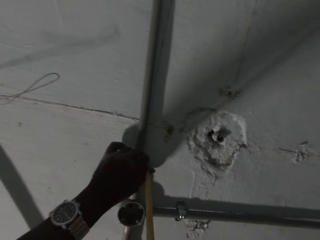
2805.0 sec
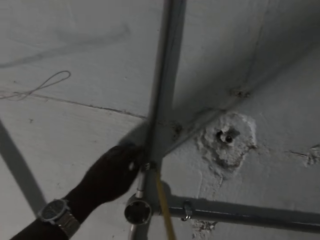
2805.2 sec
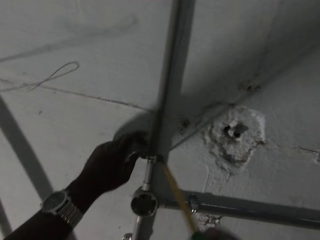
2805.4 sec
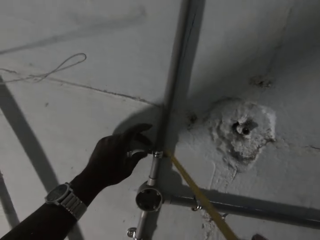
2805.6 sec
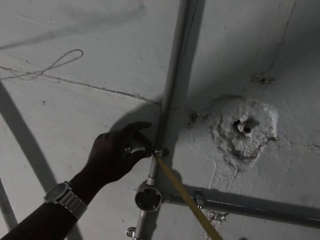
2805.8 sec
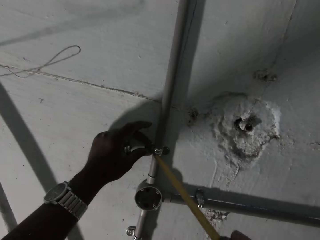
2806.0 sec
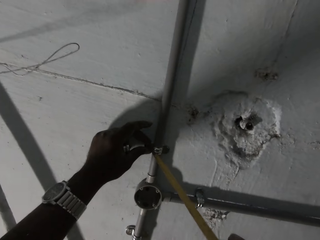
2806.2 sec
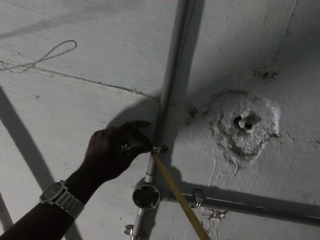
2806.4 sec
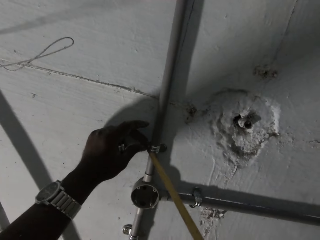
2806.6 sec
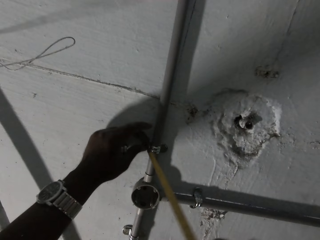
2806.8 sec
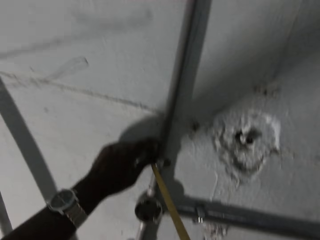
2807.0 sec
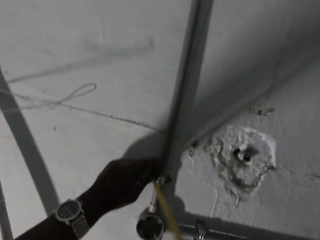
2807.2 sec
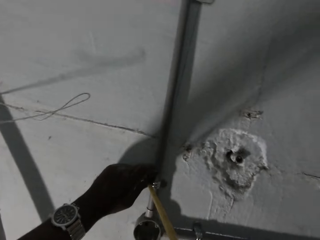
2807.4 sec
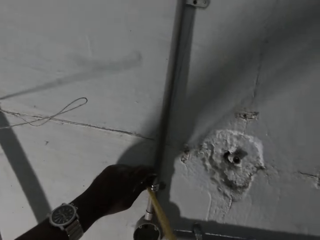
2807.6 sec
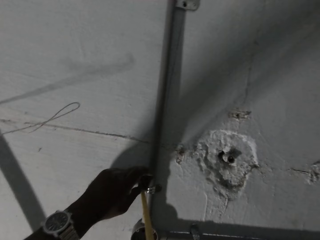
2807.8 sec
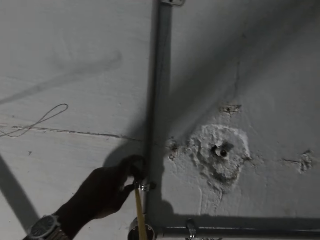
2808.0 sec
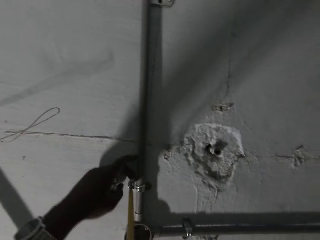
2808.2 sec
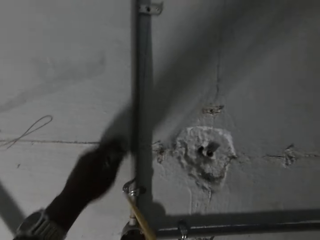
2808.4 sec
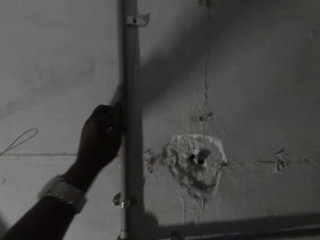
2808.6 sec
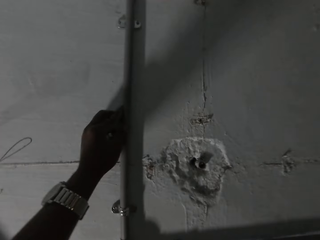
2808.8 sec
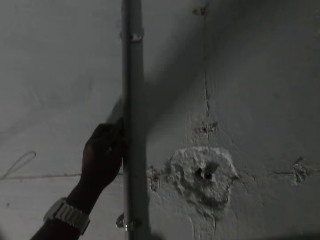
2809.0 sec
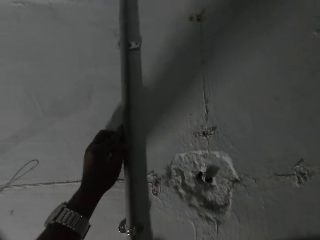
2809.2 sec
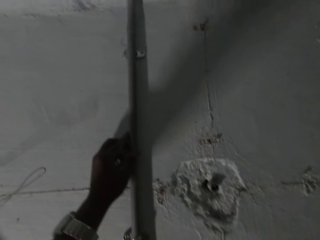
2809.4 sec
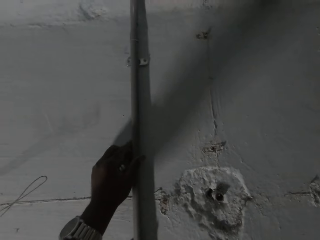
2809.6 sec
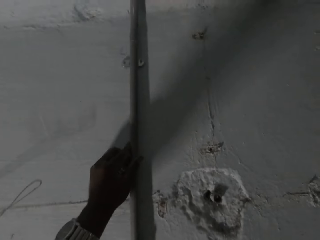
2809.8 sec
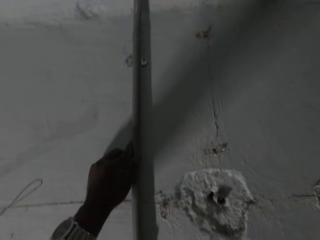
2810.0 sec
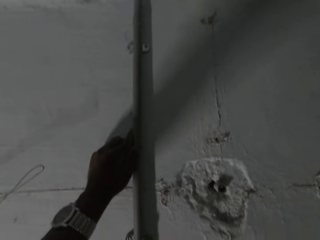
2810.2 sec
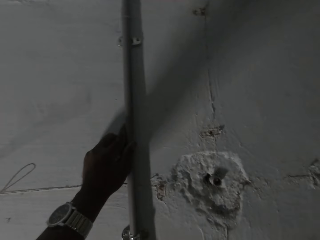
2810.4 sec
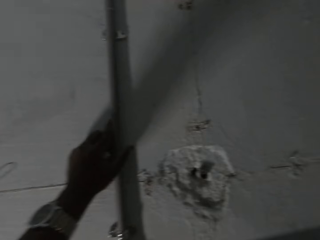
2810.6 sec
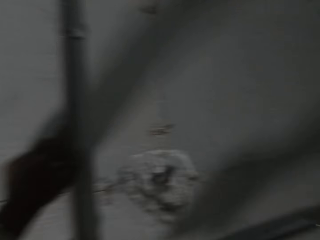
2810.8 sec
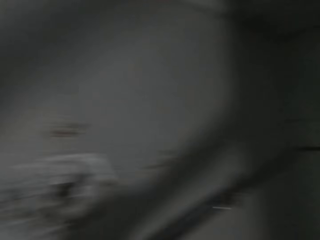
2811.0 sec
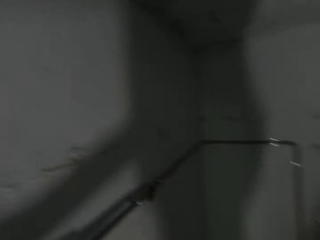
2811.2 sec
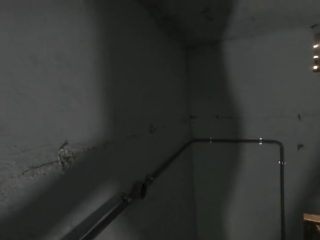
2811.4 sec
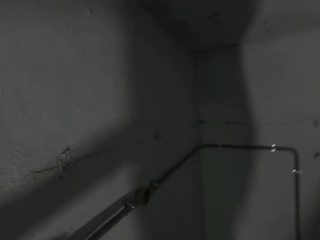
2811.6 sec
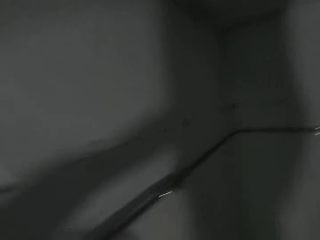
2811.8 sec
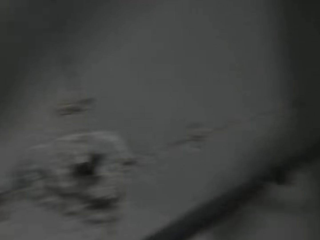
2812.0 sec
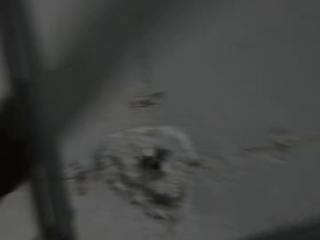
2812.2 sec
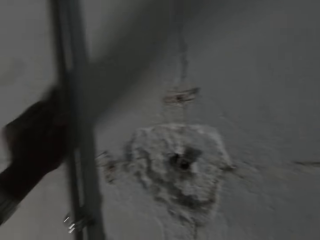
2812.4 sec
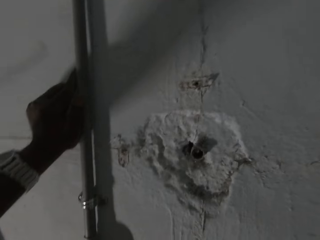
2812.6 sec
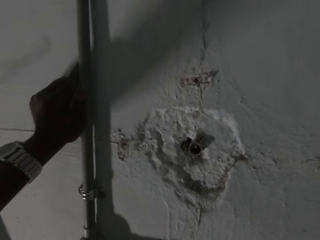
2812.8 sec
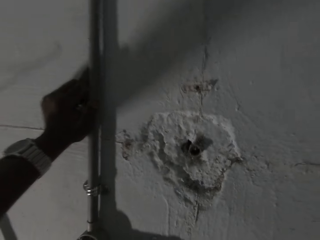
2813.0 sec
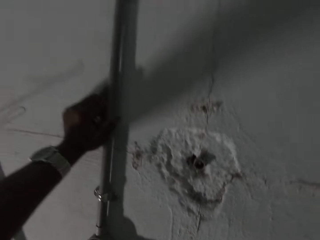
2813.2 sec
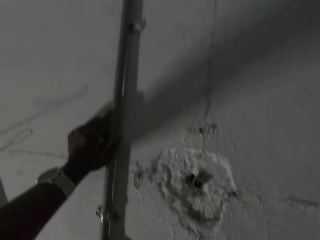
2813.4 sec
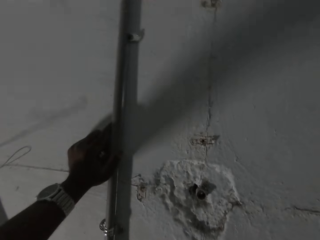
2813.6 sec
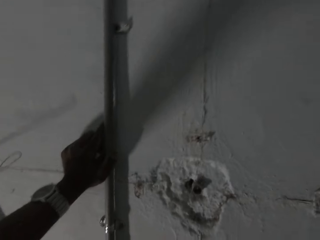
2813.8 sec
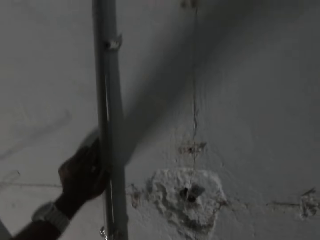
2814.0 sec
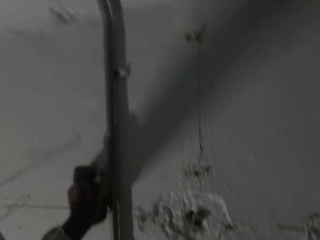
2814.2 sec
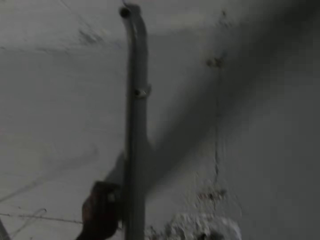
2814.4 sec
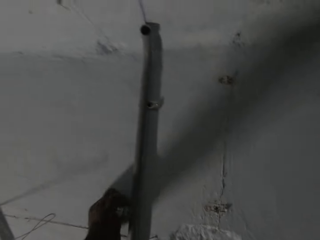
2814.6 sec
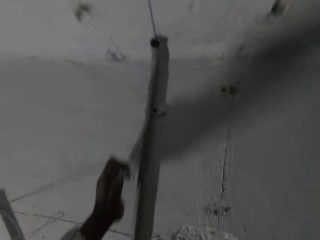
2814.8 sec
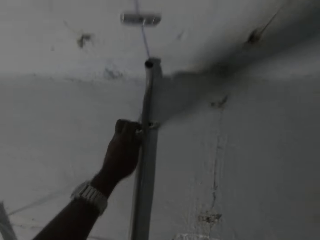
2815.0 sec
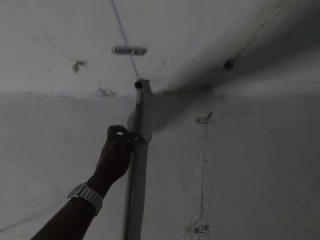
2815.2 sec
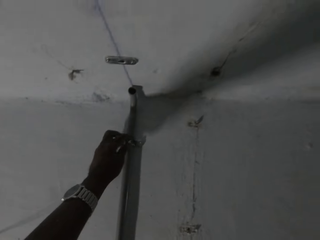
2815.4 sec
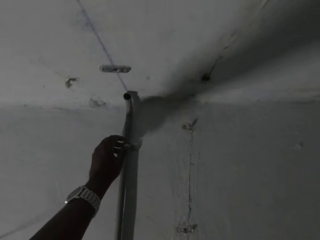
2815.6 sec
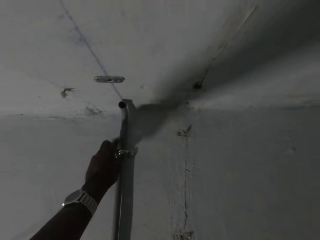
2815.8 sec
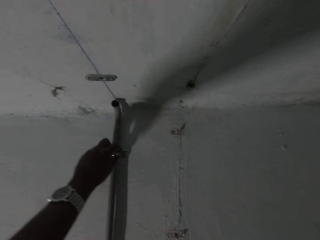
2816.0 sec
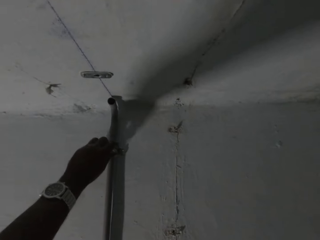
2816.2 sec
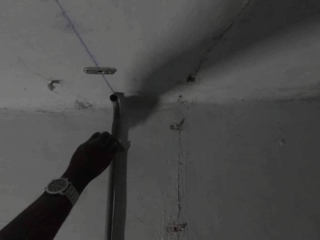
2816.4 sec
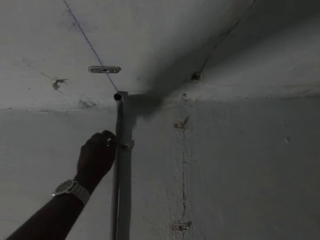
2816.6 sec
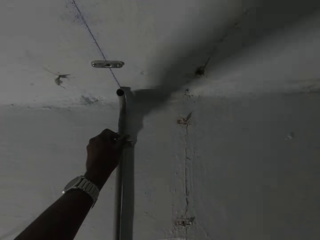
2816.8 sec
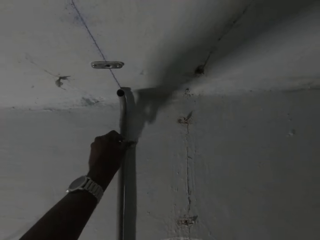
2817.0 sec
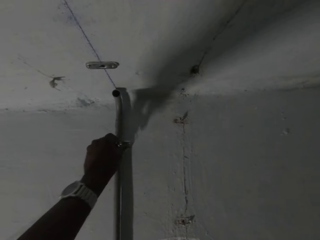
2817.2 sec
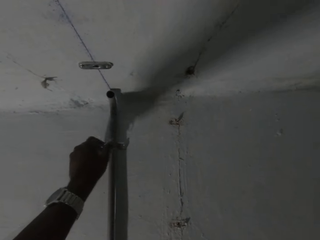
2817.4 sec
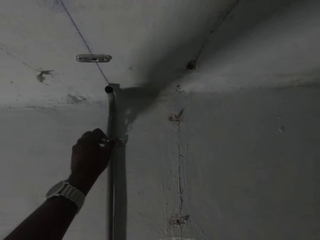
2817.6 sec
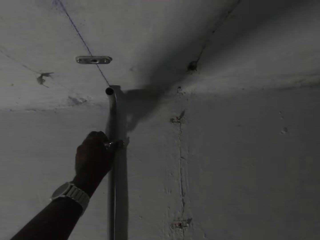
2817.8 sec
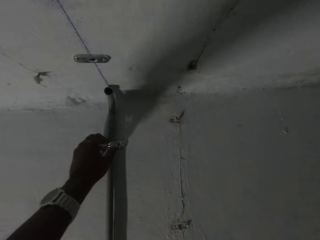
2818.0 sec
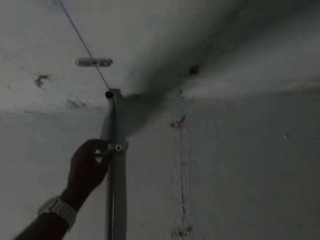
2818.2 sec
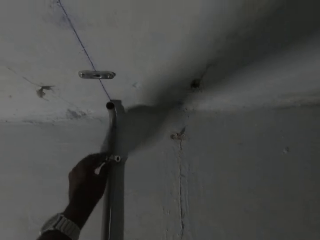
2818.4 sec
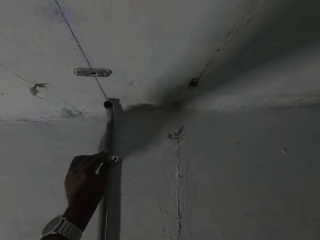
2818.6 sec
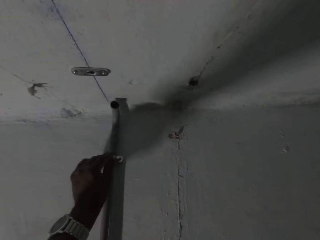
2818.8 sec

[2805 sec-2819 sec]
The camera wearer looks around the room. He fixes the pipe. He adjusts a pipe clamp on the pipe with his left hand.

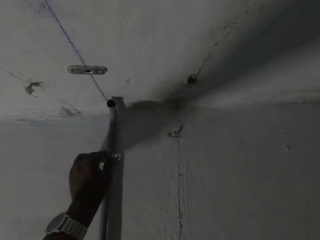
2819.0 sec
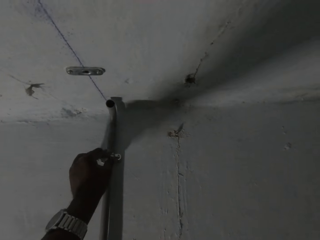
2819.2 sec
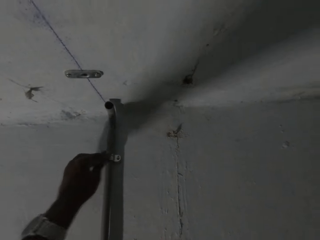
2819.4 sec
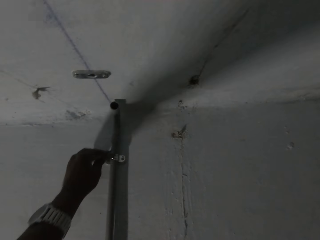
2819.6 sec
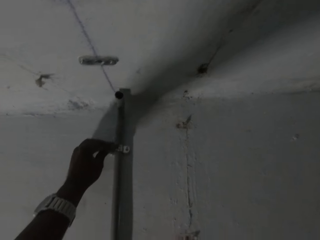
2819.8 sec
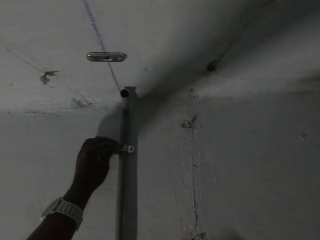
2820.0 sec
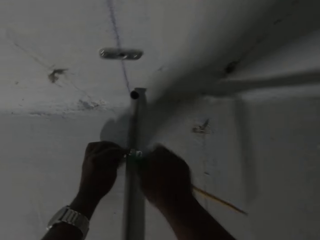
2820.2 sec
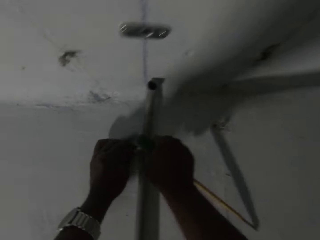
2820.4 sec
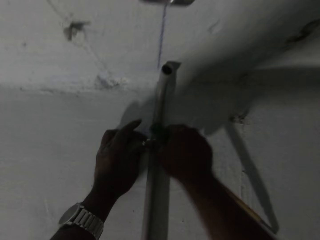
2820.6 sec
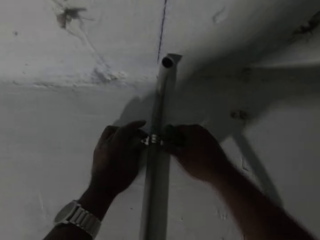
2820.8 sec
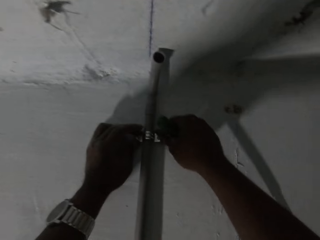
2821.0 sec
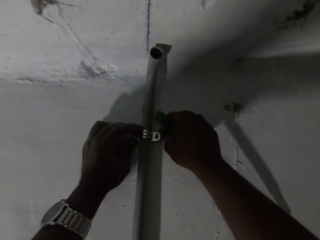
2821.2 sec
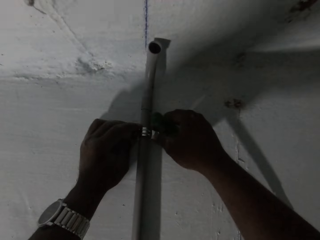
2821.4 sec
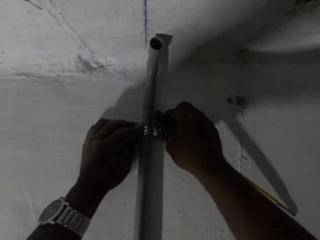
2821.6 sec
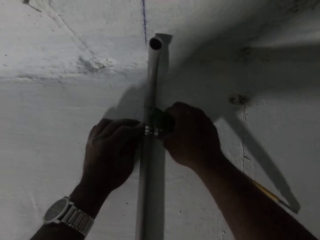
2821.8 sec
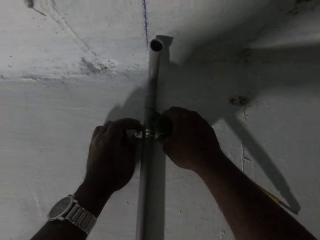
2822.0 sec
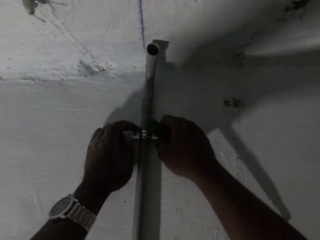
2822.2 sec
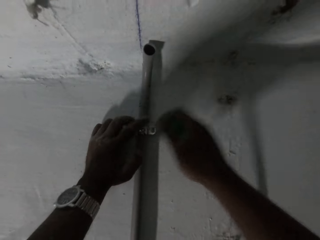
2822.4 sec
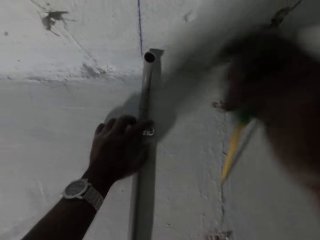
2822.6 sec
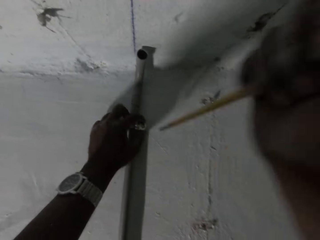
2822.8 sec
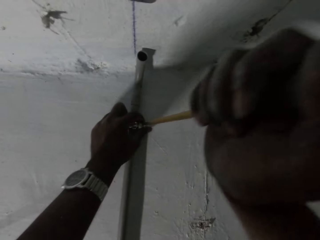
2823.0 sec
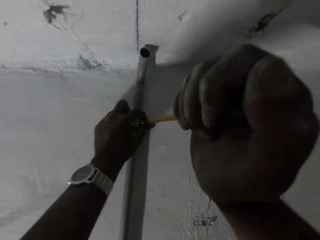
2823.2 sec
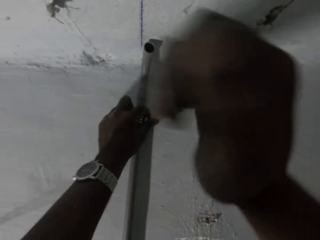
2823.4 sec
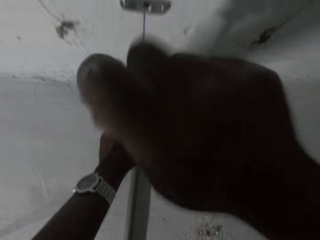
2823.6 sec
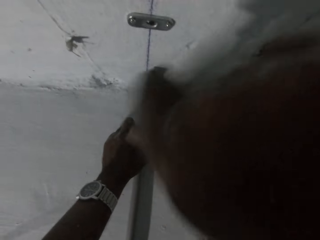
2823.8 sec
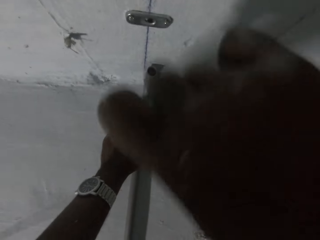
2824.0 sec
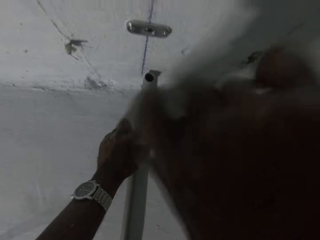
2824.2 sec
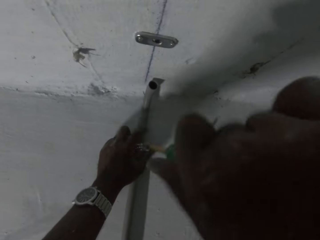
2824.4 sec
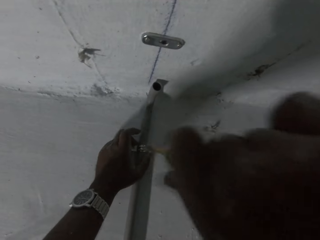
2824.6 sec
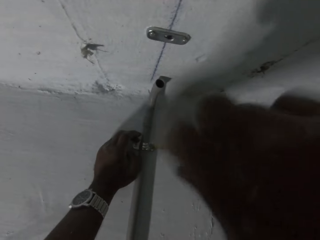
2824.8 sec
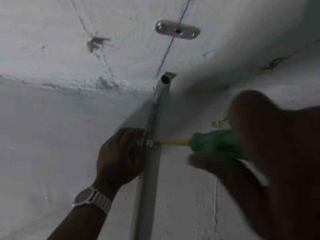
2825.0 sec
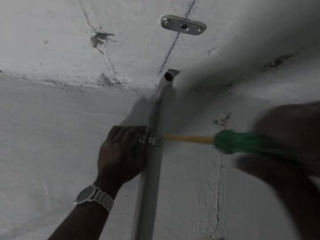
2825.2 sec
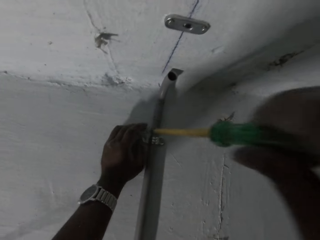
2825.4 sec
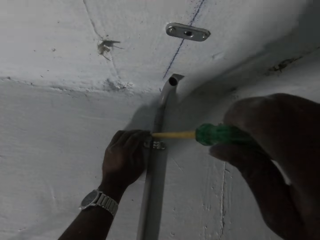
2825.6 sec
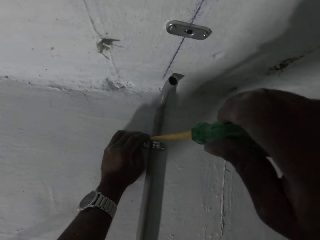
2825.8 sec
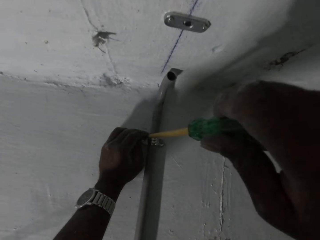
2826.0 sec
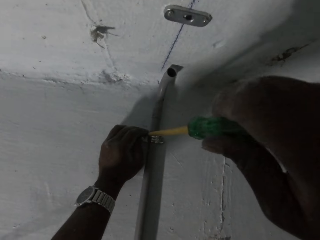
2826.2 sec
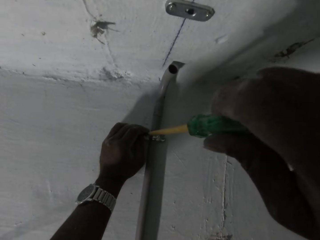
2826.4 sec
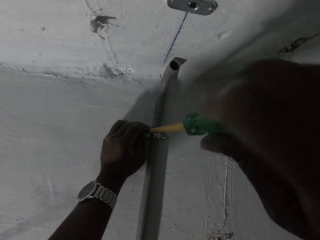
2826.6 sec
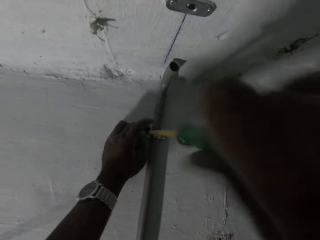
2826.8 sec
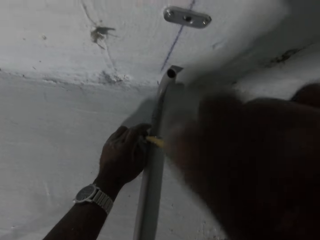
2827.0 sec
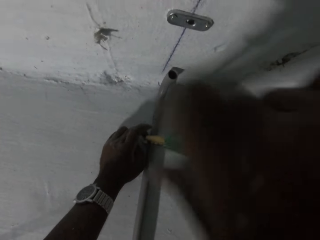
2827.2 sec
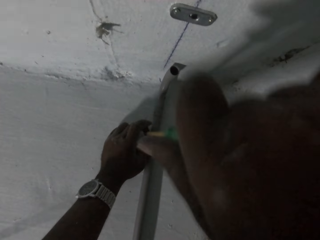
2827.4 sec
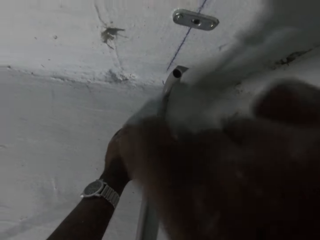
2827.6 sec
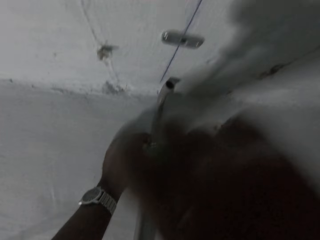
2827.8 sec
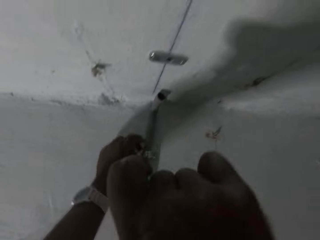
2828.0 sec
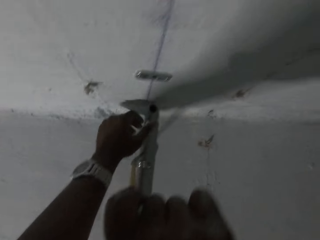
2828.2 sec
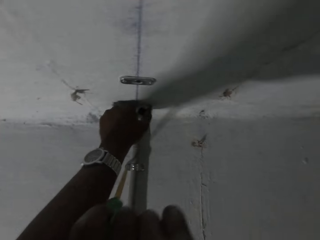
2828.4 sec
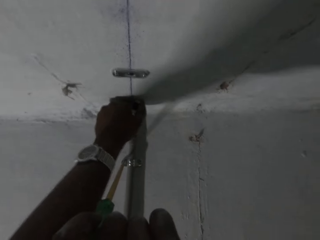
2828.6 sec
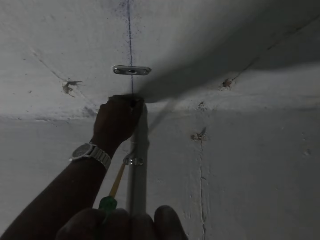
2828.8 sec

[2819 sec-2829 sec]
The camera wearer inserts a screw into the pipe clamp on the pipe with his right hand. He tightens the pipe clamp on the pipe to the wall with the screwdriver in his right hand.
